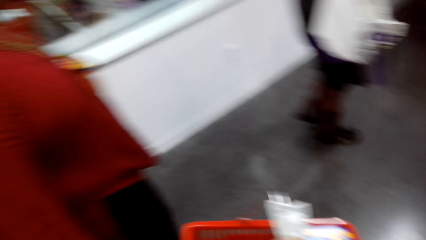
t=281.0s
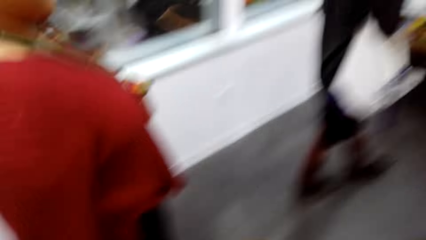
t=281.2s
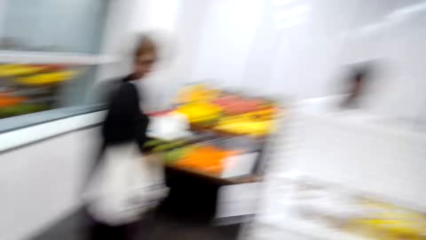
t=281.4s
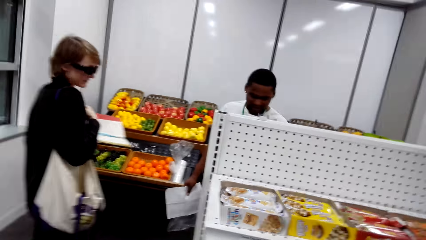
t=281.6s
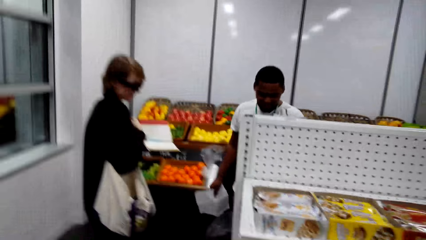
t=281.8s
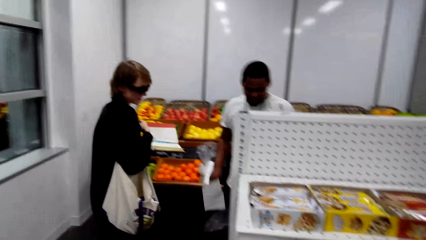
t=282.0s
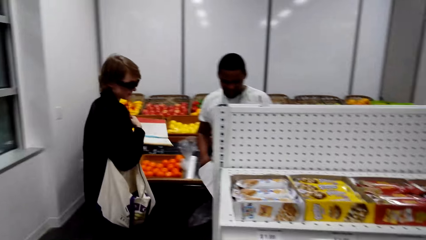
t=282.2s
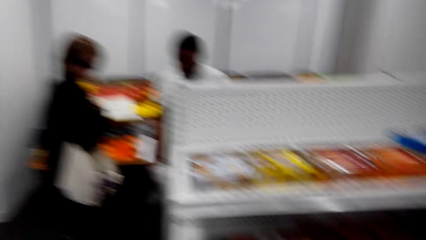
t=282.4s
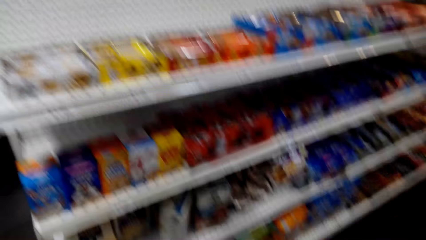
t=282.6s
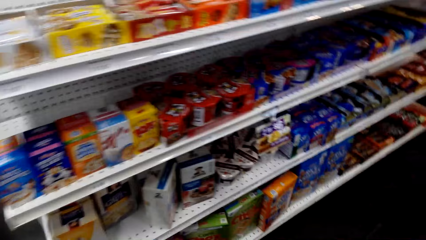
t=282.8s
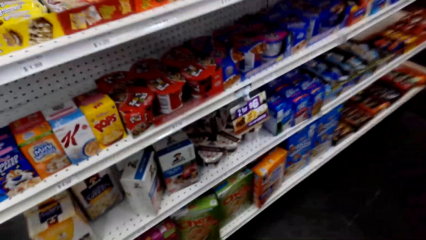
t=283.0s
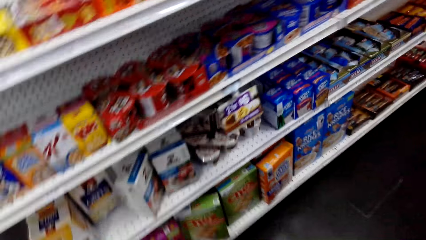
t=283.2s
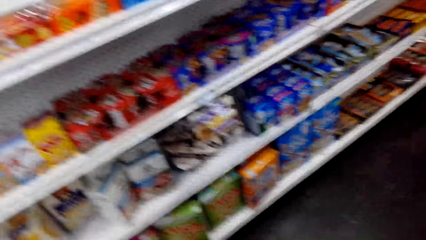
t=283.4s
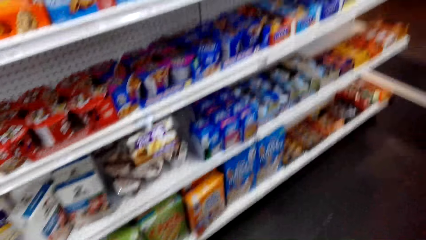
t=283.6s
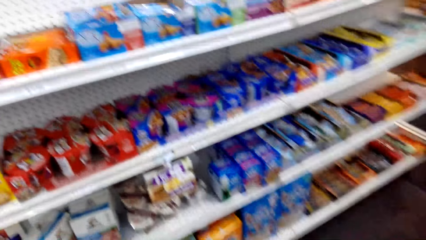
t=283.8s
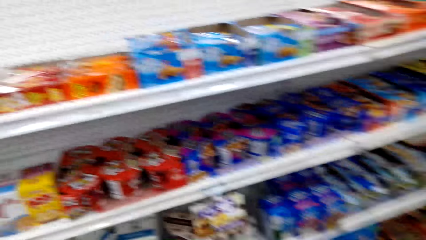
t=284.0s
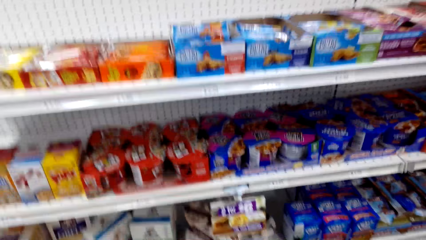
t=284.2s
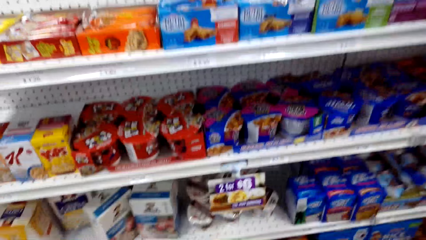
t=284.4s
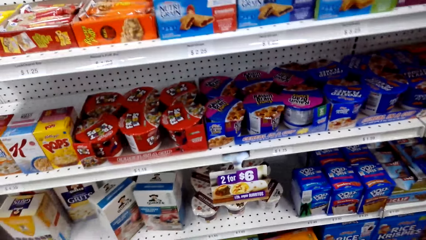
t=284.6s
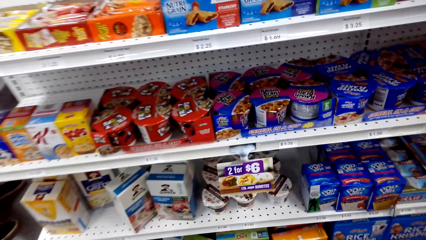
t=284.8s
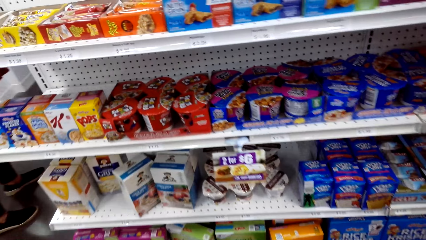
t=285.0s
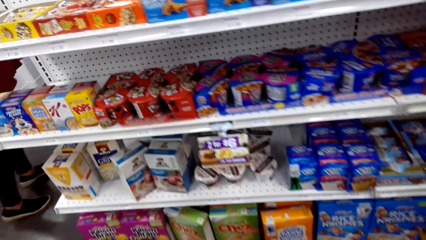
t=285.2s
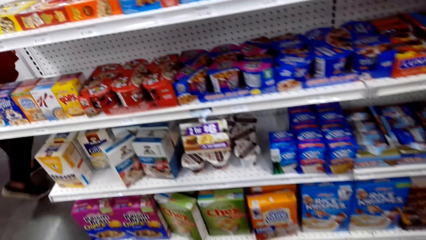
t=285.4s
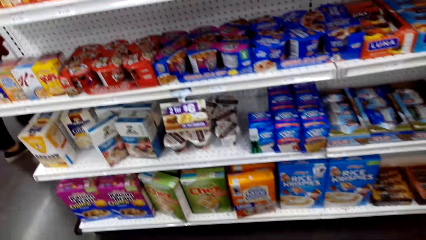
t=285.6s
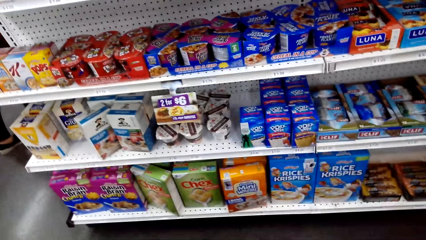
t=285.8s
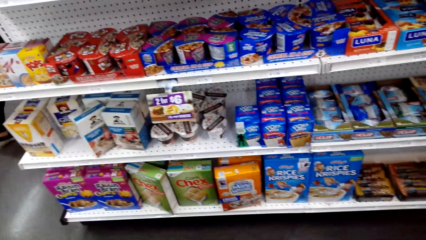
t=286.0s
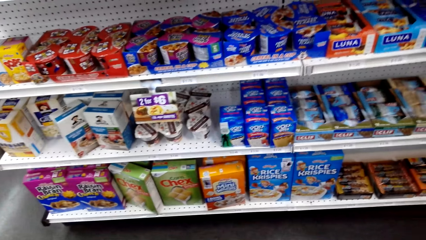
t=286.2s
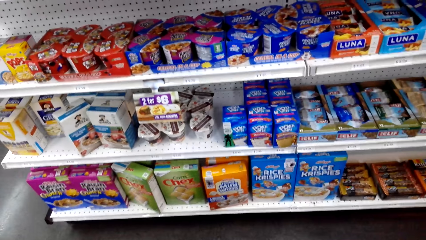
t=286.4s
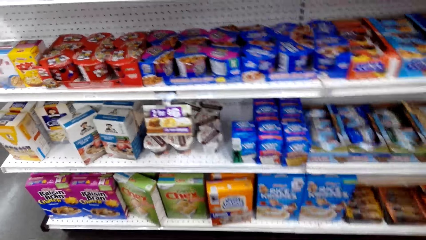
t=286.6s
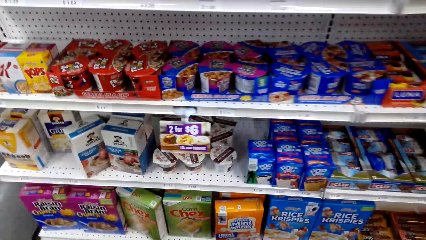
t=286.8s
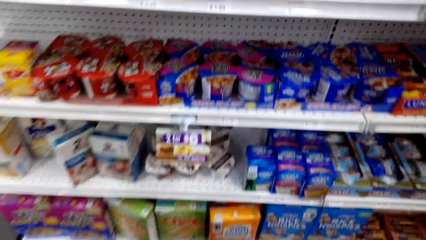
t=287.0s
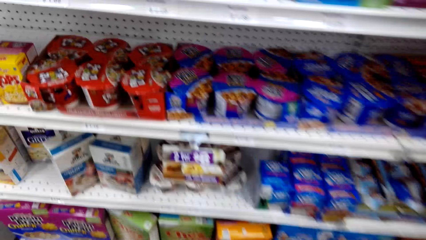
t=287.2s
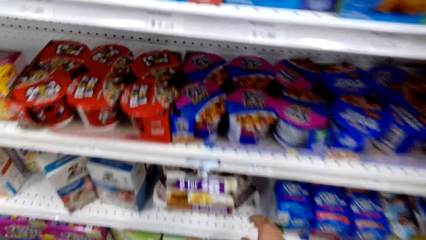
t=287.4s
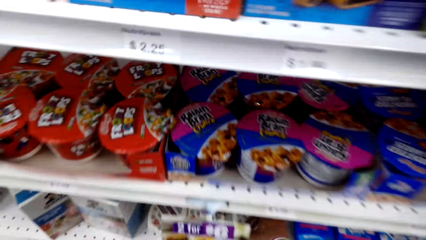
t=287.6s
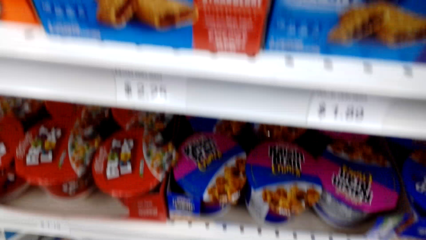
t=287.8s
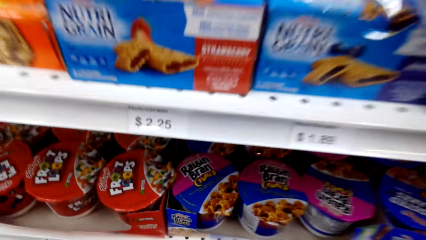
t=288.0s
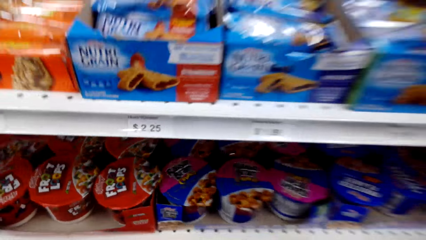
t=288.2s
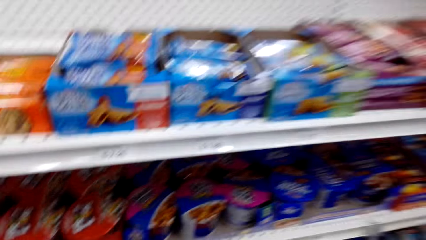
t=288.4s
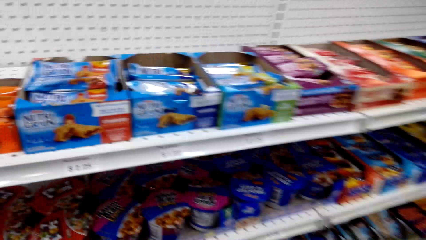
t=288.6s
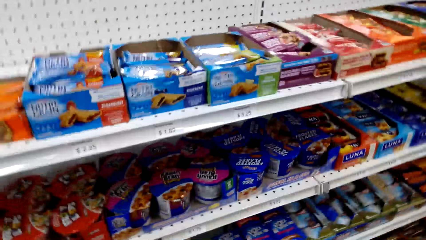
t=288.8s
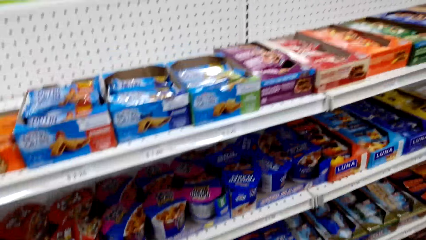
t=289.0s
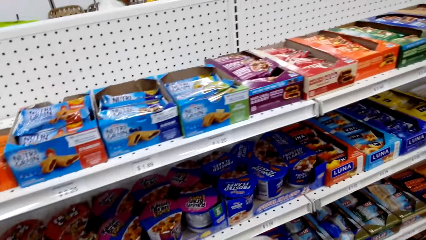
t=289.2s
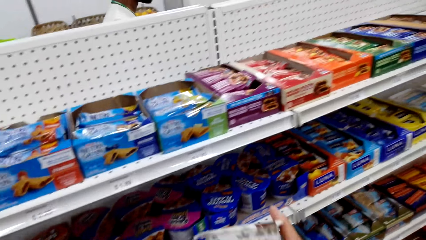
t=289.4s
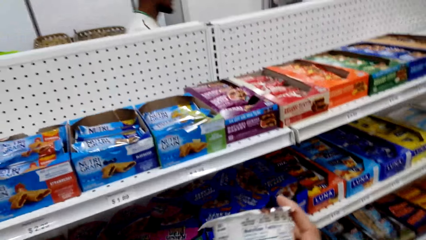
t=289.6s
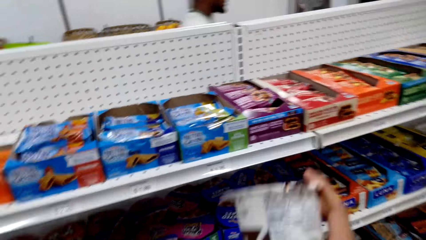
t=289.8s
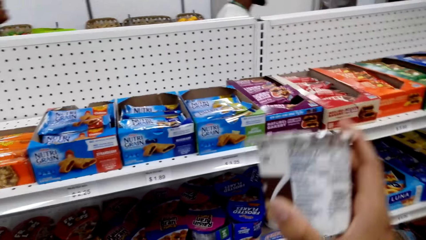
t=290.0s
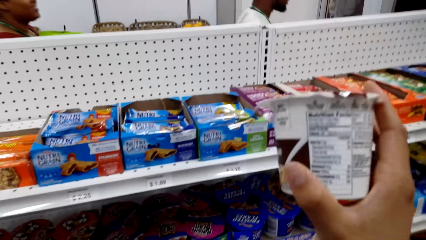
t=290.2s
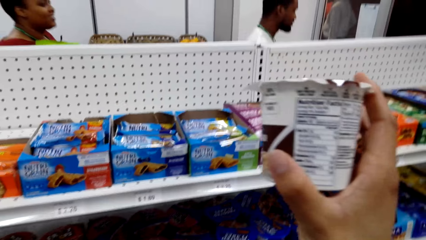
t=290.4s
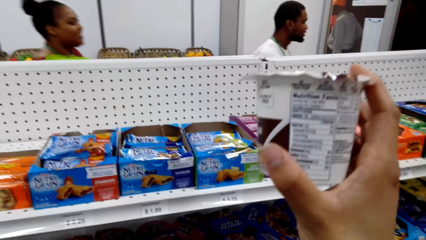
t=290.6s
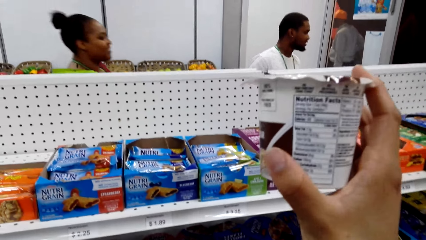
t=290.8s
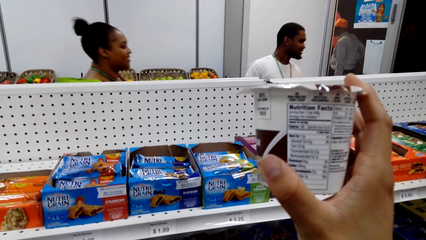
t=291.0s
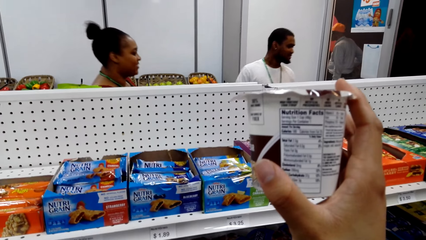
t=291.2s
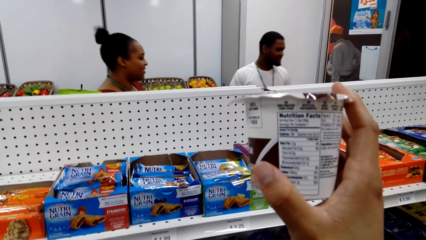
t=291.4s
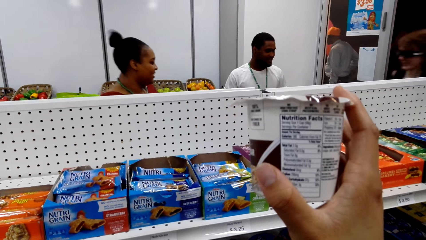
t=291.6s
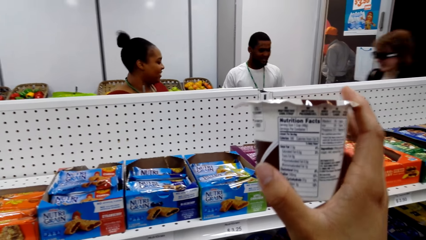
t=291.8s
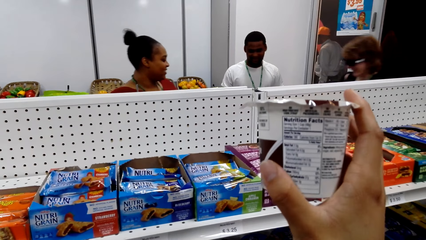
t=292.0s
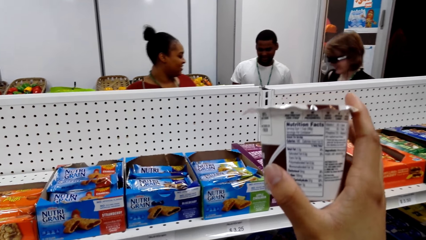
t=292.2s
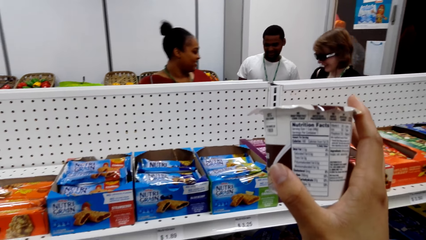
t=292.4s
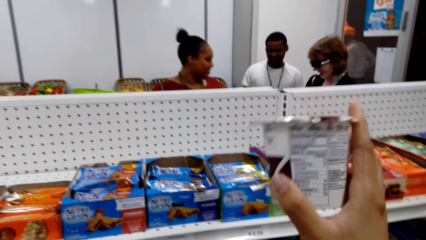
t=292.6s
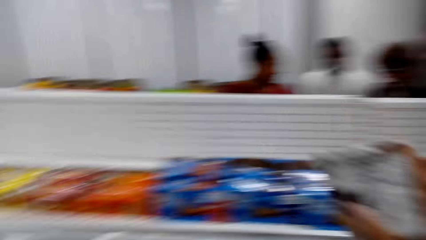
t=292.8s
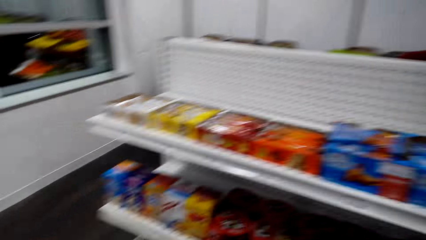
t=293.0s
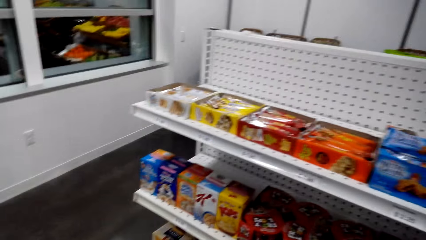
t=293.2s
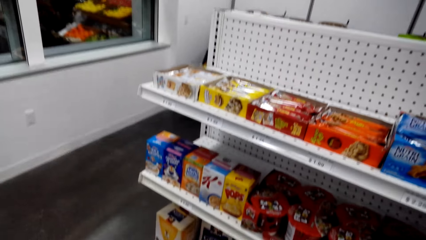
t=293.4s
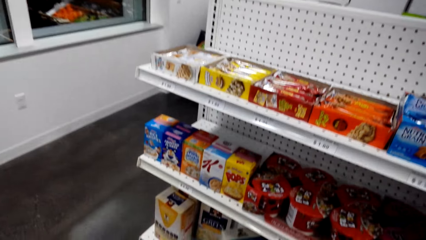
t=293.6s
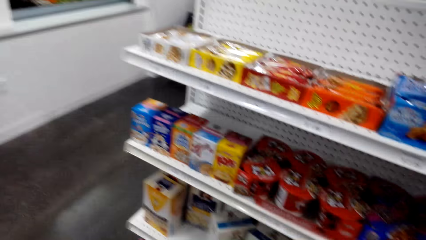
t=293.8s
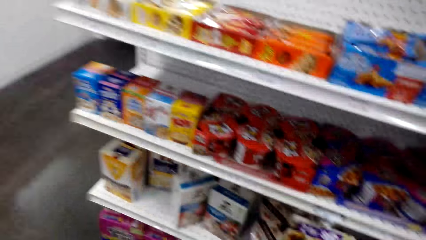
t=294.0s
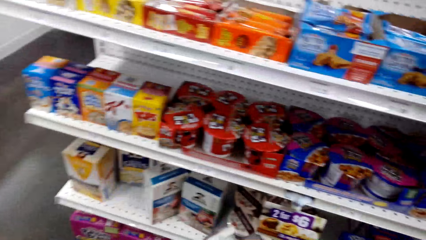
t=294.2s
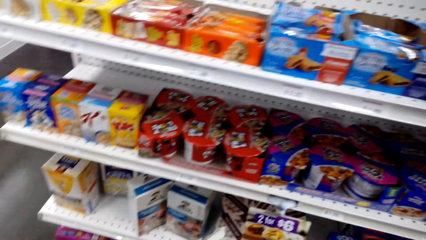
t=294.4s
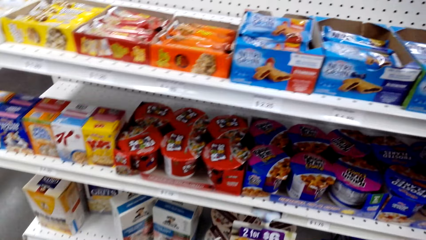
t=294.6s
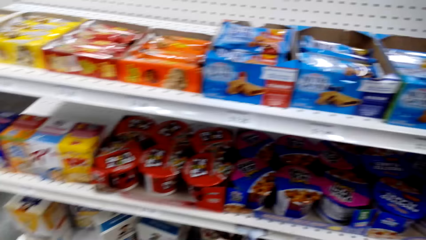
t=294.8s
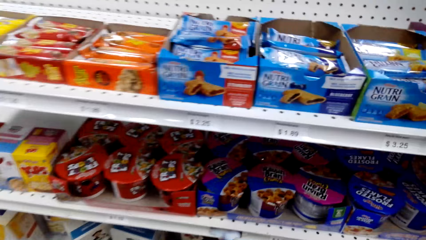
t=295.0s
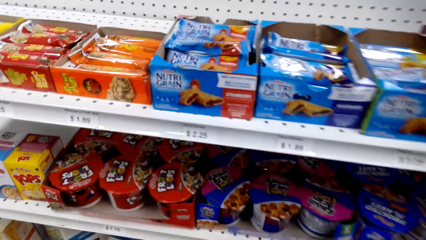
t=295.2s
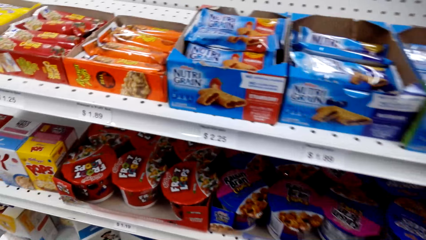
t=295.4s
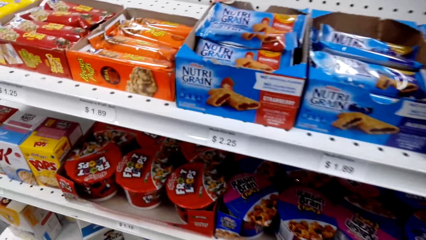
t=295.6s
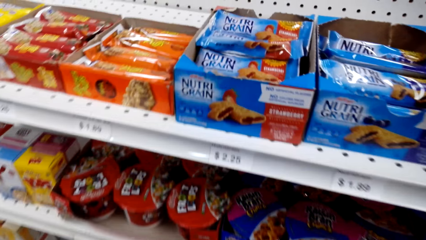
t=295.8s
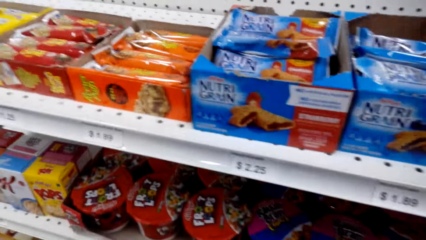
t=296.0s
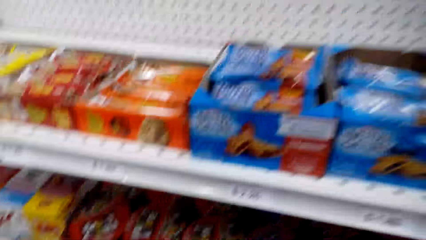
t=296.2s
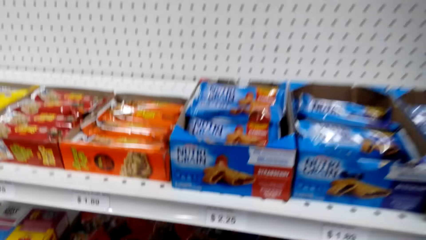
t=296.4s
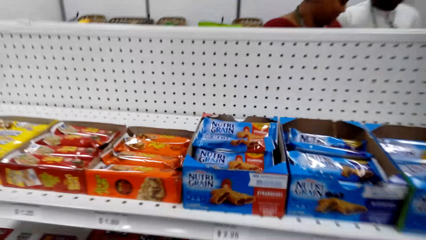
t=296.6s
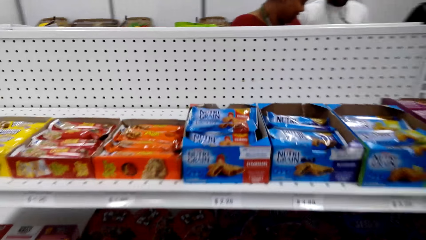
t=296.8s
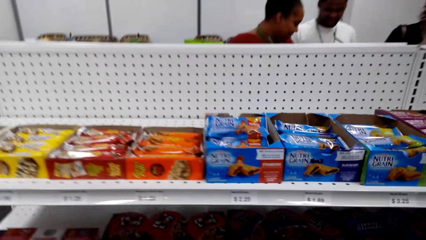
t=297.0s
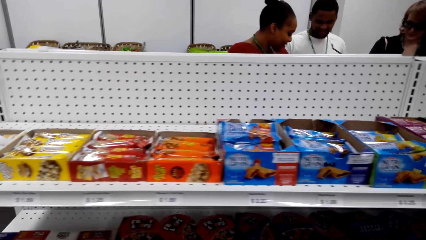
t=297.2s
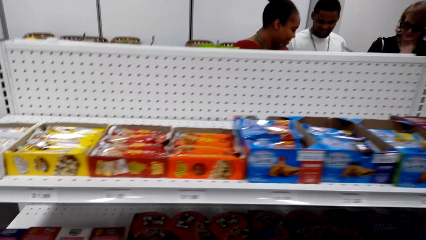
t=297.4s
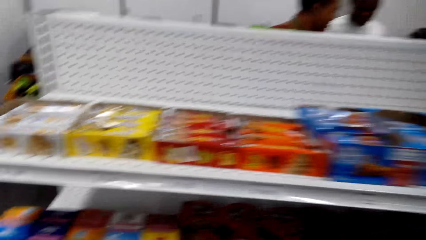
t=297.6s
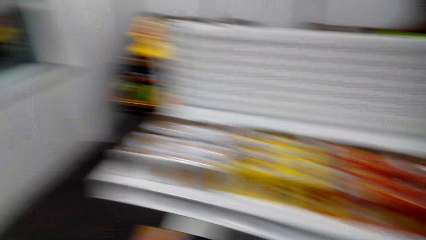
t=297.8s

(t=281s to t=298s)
The camera wearer puts a box of grits in a shopping basket. A woman stands close to the camera wearer. The camera wearer looks around. They look at the shelf. They look around the shelf. They pick up a container on the shelf. They check the container, a packet of yoghurt. They look around the shelf.
